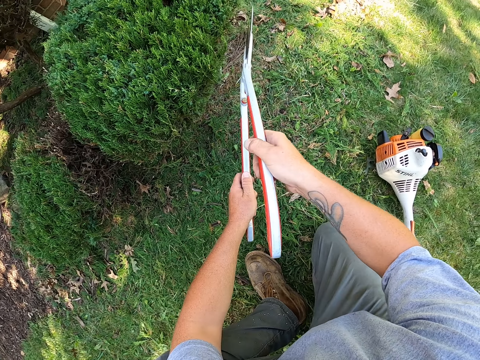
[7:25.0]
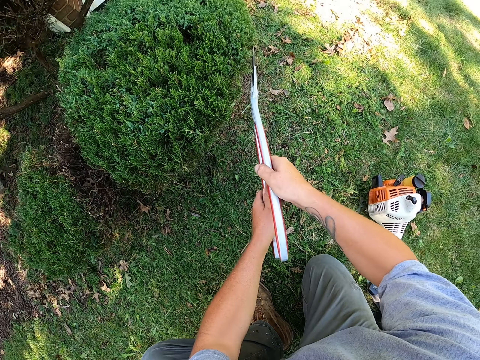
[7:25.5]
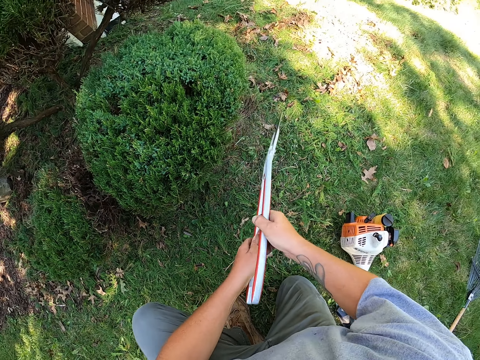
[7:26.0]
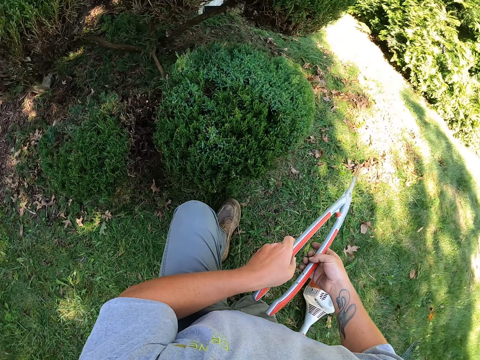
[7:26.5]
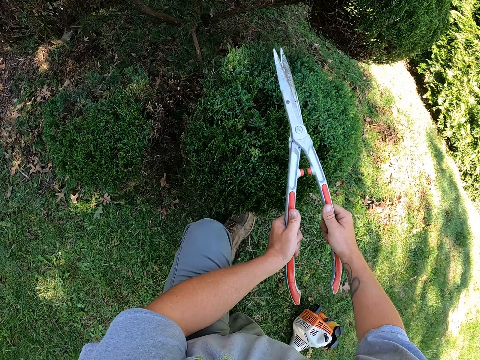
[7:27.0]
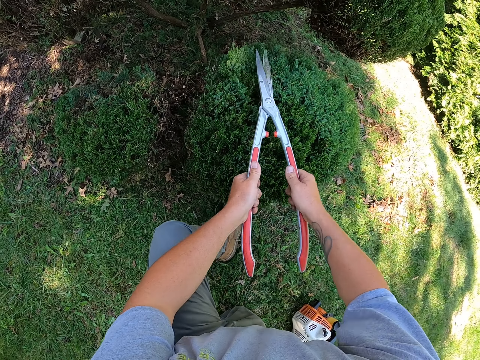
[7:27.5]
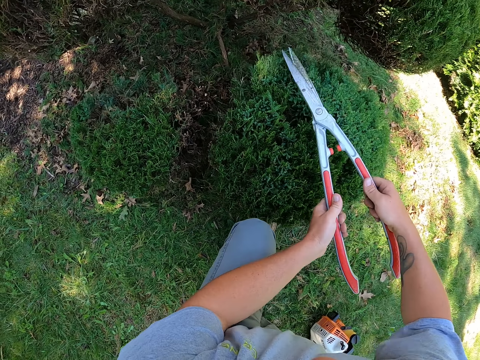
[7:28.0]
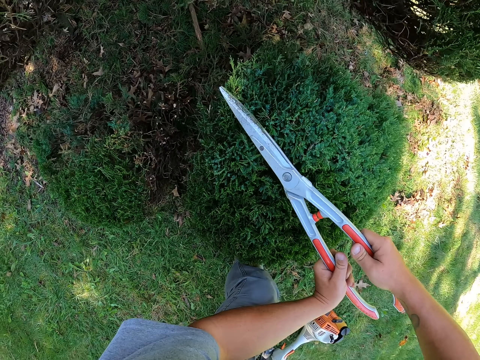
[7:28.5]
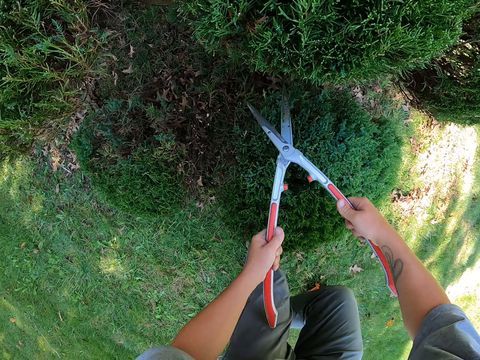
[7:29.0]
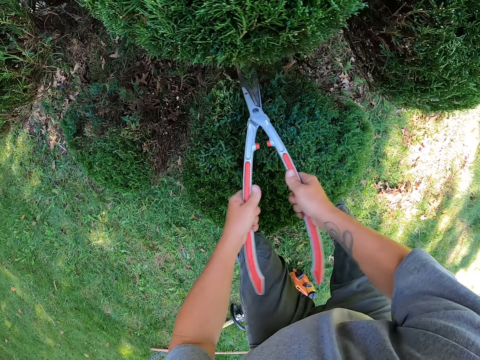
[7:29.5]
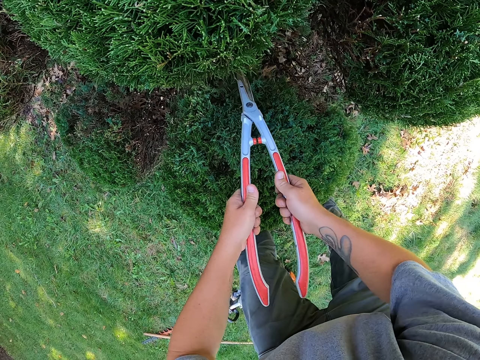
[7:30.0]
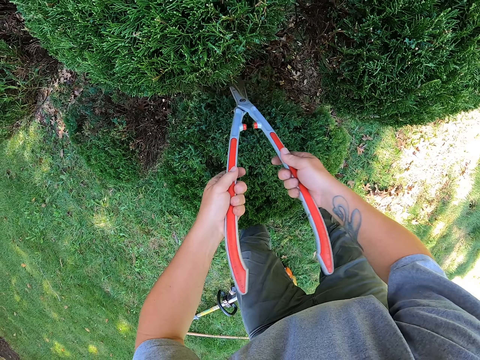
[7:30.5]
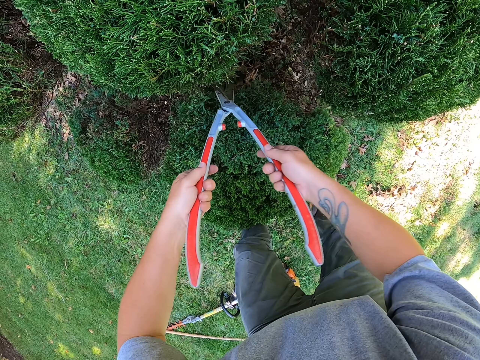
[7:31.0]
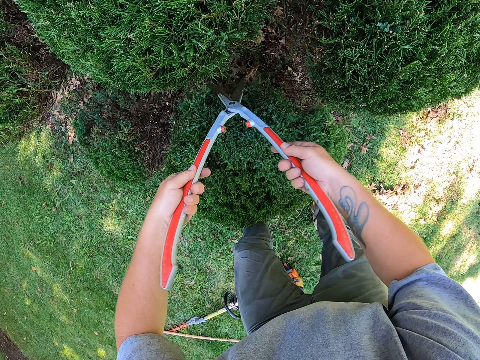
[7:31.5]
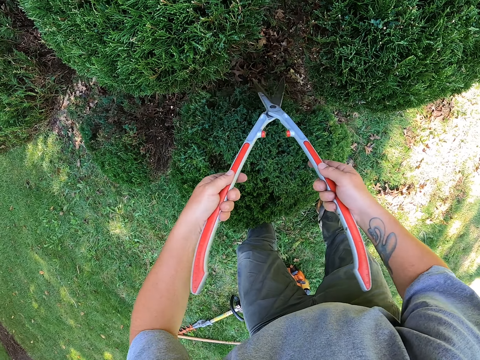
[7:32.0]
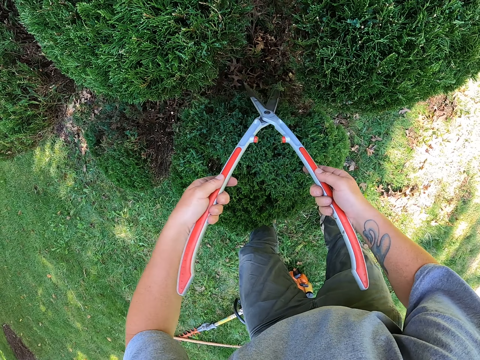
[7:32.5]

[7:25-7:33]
The camera wearer holds the shrub clippers. They trim the shrub with the shrub clippers.

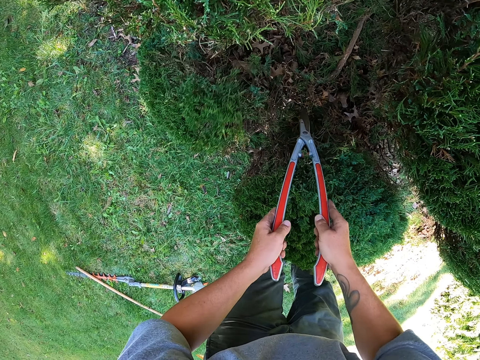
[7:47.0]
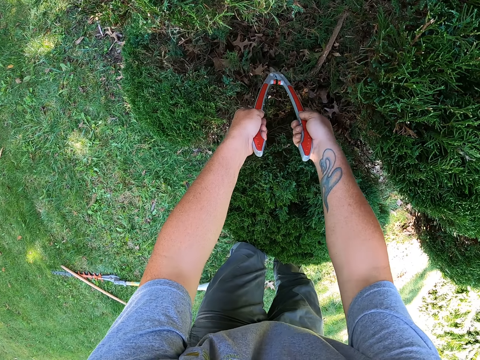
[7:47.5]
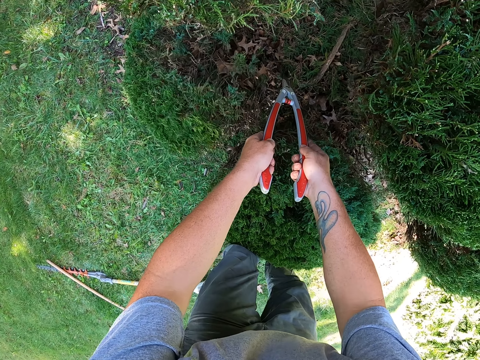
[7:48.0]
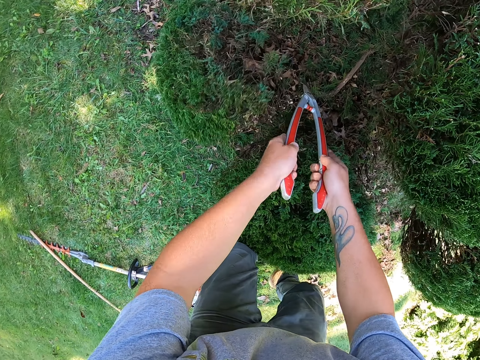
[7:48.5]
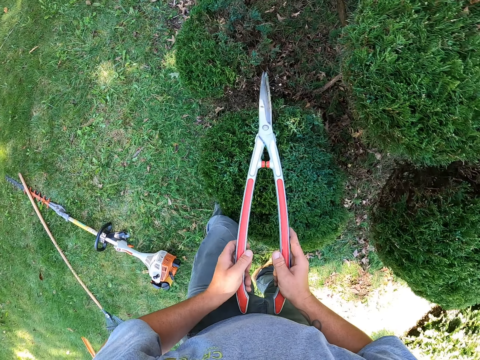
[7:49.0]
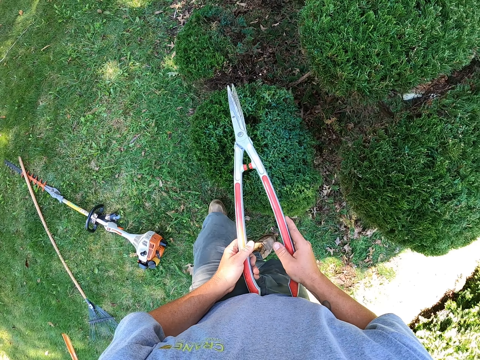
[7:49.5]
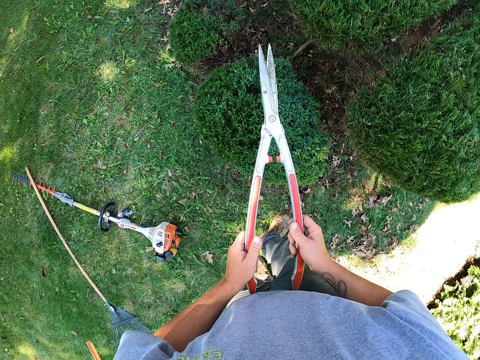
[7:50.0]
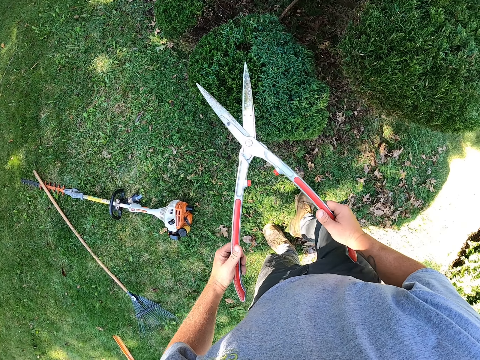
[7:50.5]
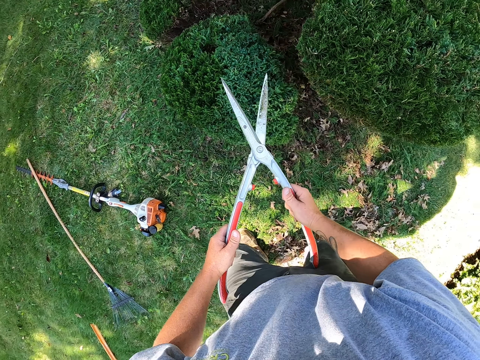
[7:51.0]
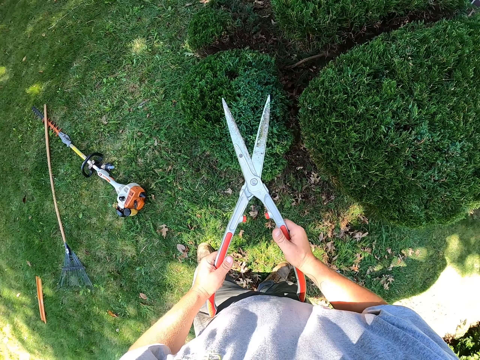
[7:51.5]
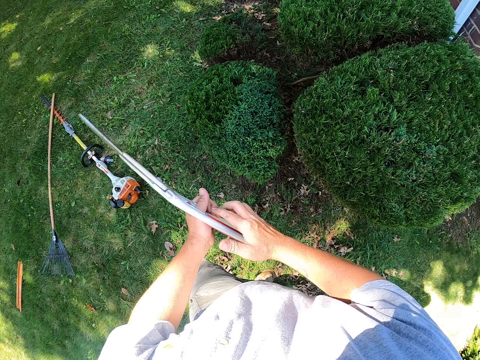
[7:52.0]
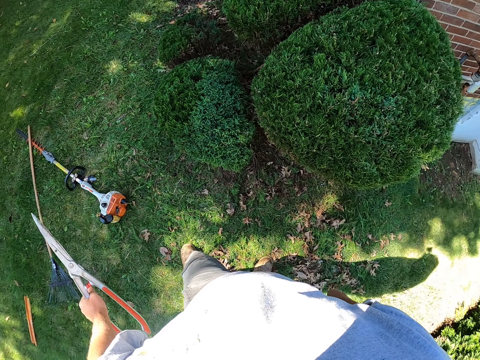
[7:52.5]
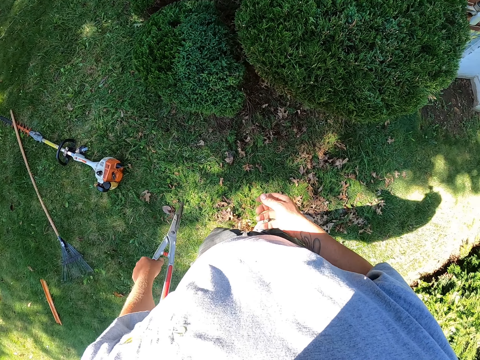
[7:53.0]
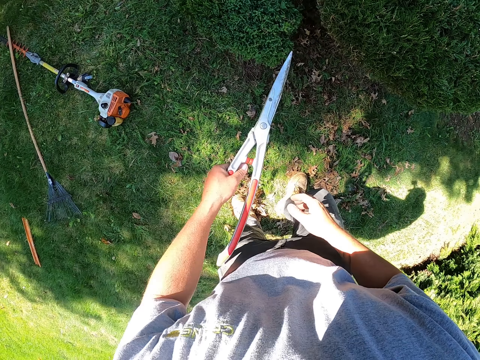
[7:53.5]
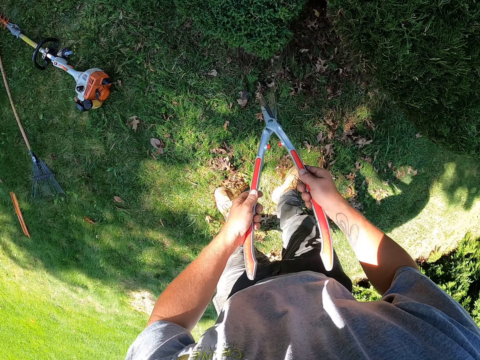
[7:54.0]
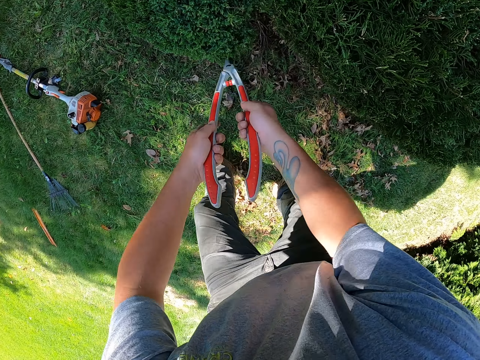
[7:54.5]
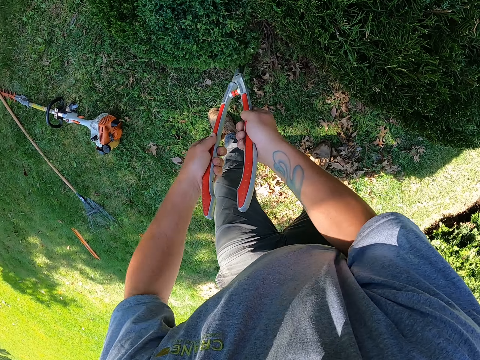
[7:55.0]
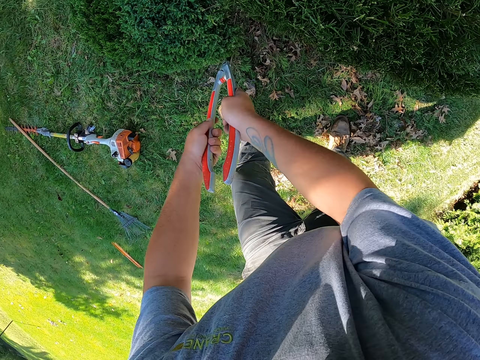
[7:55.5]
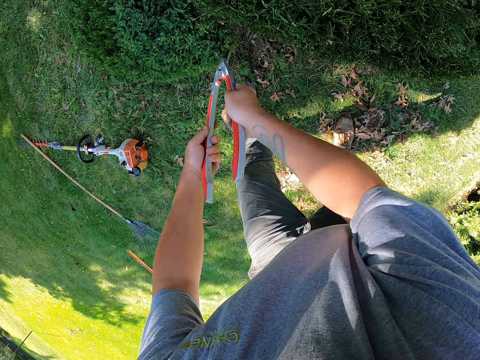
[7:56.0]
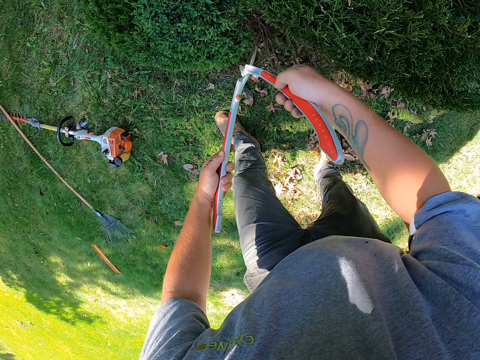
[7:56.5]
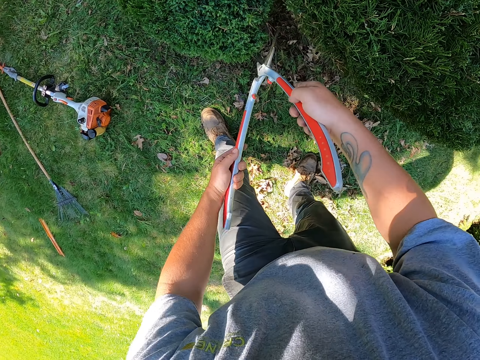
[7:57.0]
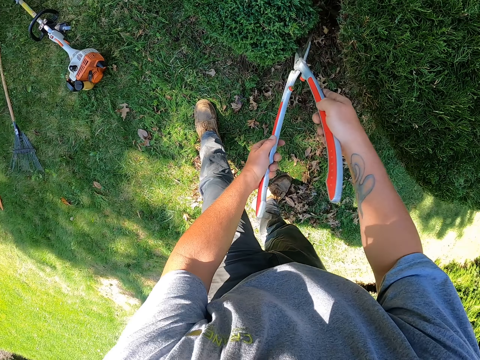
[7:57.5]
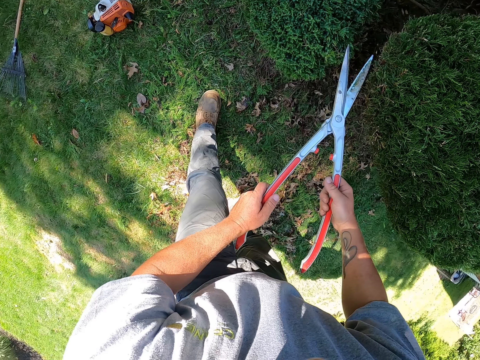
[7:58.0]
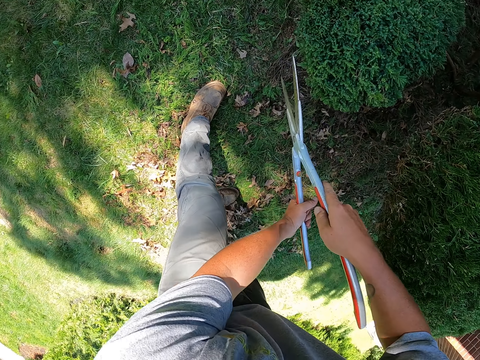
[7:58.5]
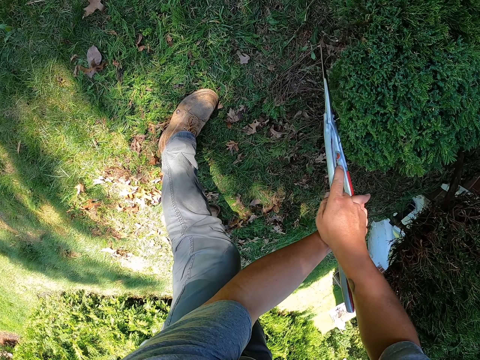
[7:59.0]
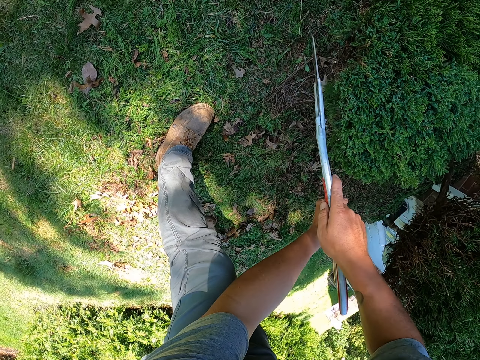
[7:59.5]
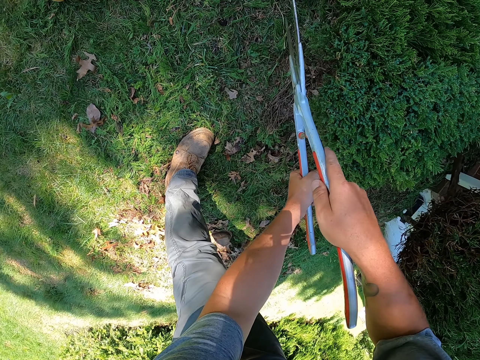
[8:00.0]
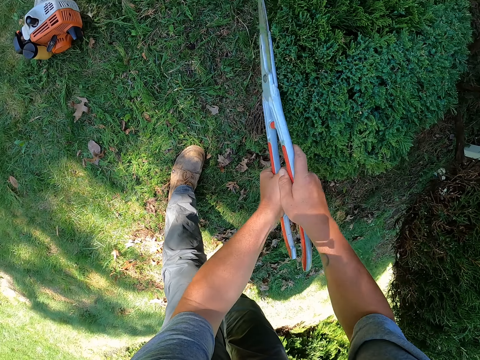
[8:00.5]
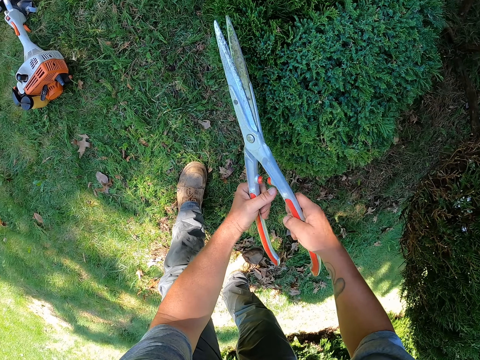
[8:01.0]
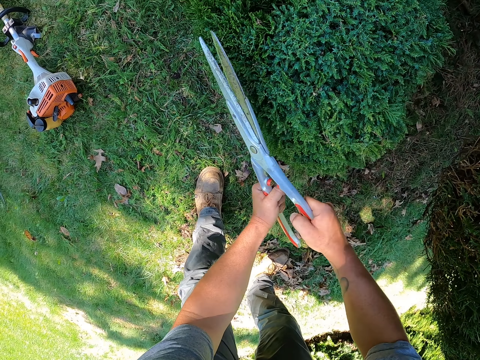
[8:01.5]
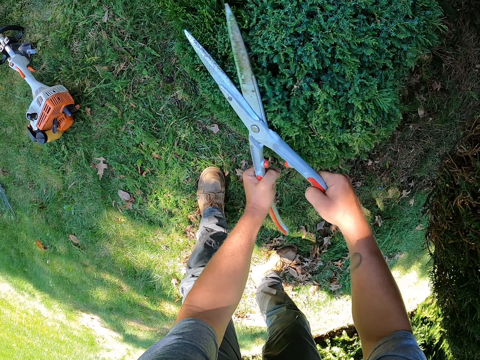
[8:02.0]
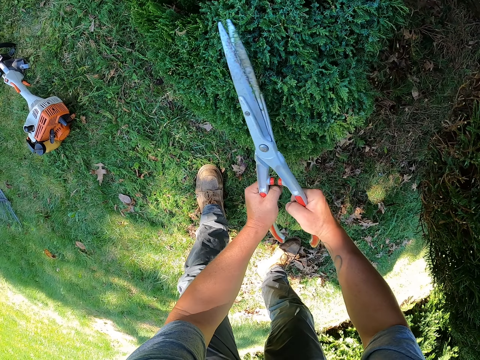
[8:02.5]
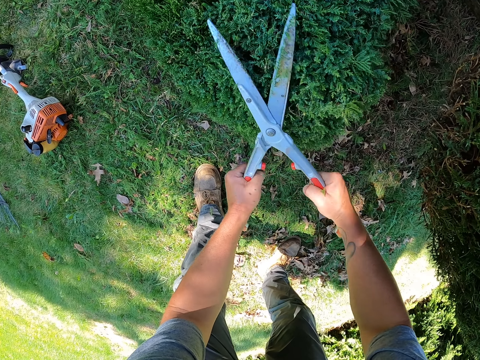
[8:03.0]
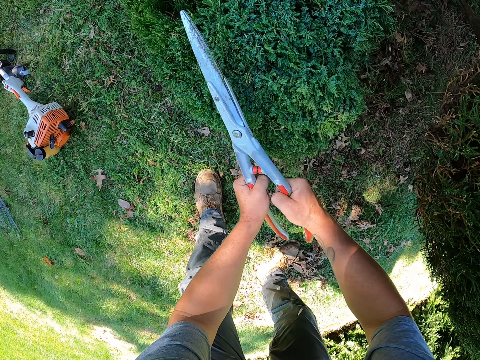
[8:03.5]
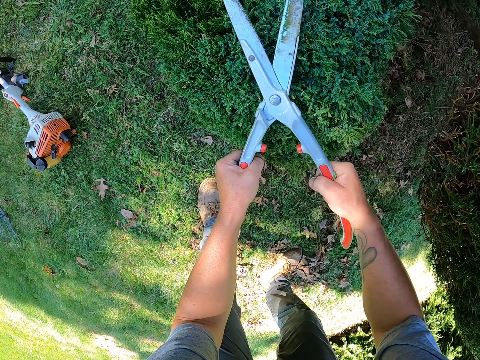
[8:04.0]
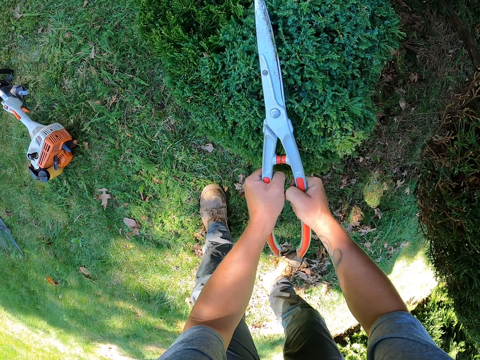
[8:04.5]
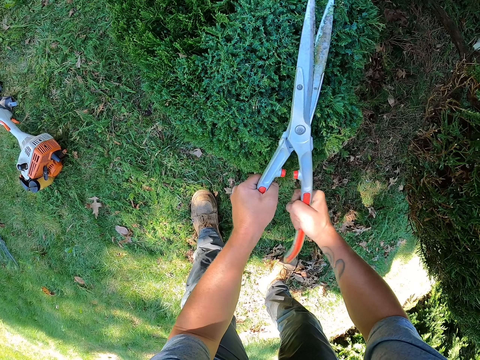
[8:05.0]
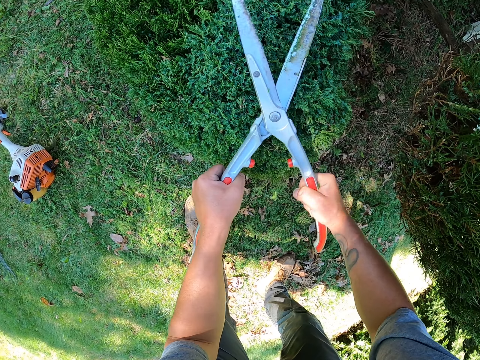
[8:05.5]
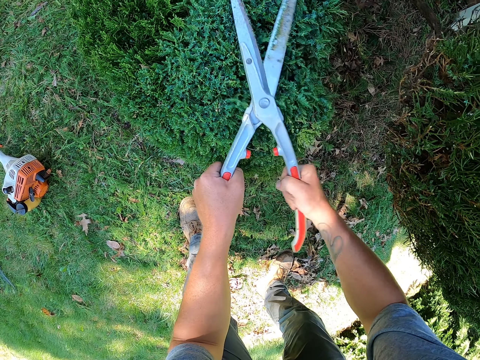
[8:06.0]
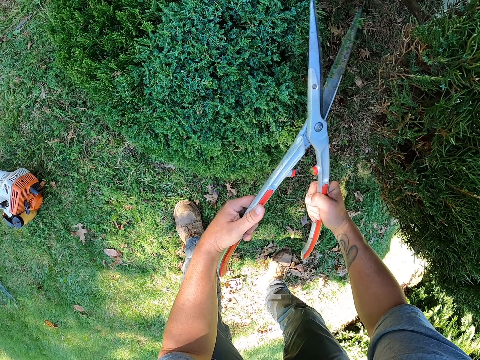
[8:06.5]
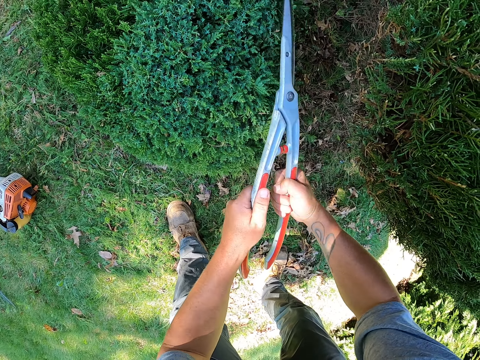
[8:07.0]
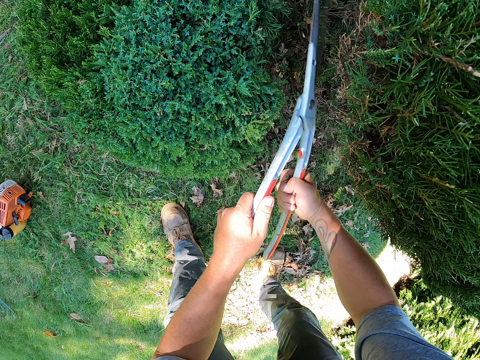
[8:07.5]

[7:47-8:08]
The camera wearer trims the shrub with the shrub clippers. They hold the shrub clippers. They look at the shrubs. They look around. They trim the shrub with the shrub clippers.
